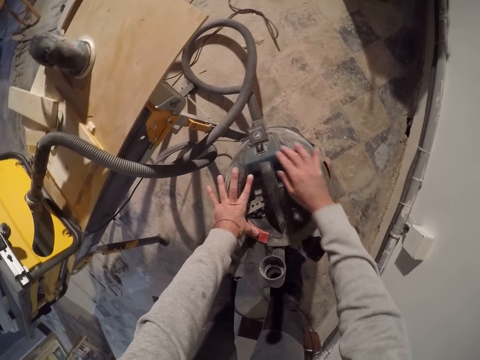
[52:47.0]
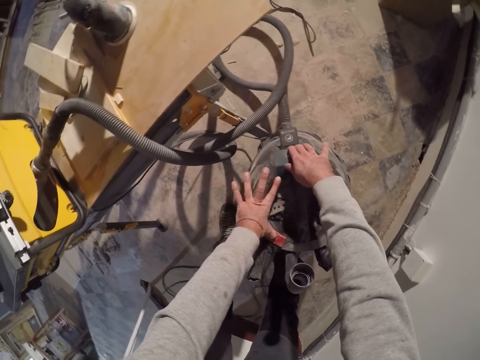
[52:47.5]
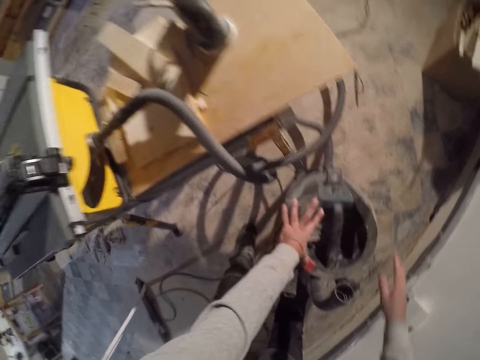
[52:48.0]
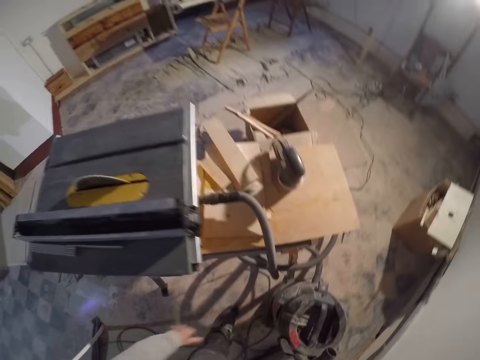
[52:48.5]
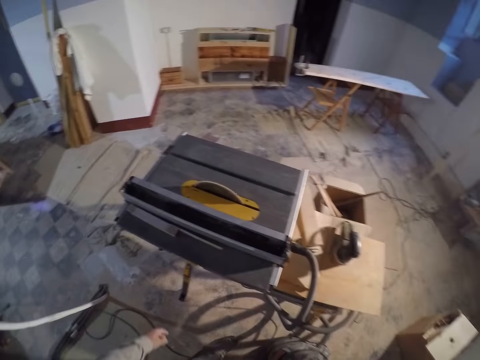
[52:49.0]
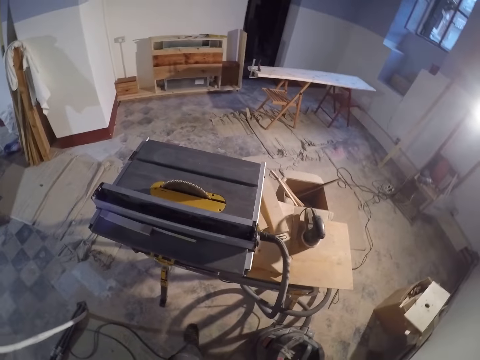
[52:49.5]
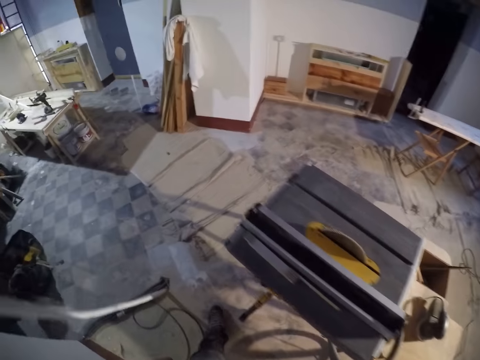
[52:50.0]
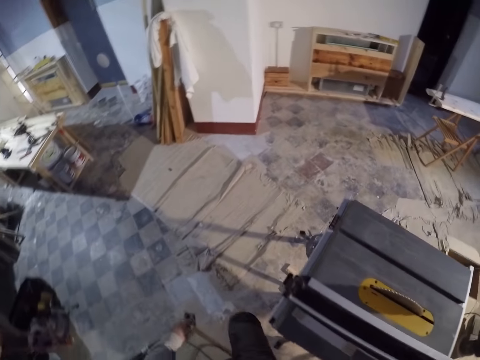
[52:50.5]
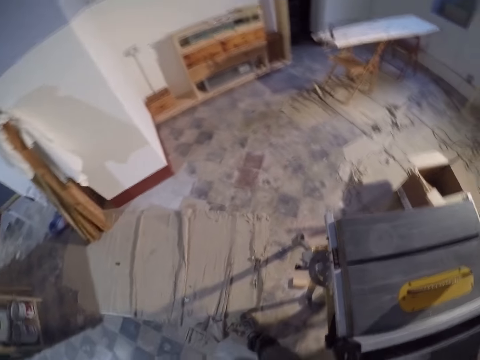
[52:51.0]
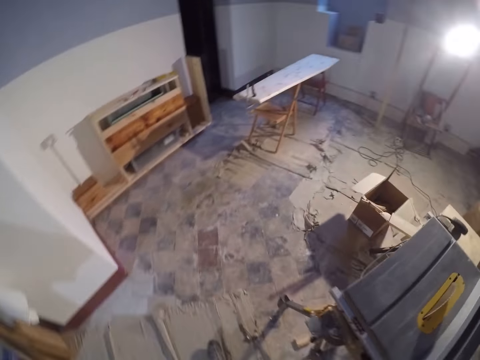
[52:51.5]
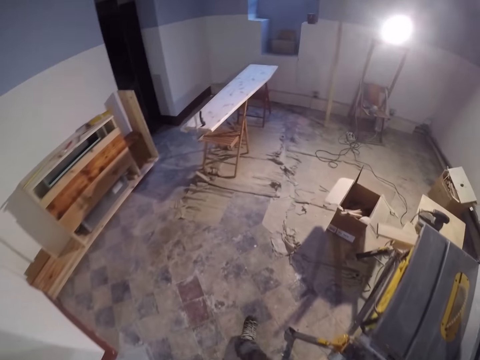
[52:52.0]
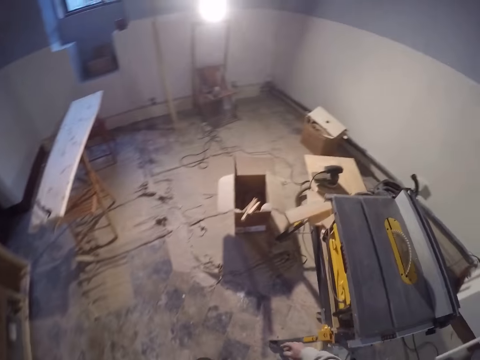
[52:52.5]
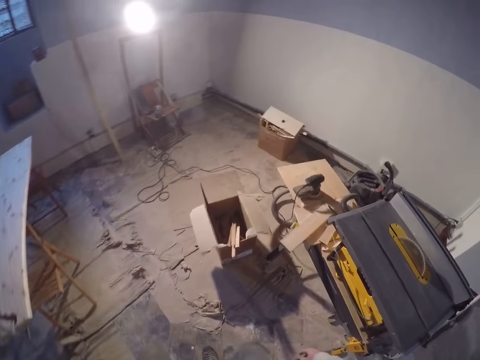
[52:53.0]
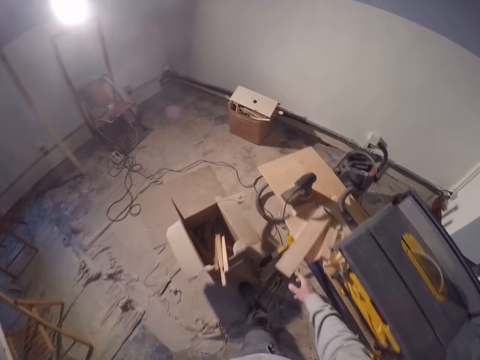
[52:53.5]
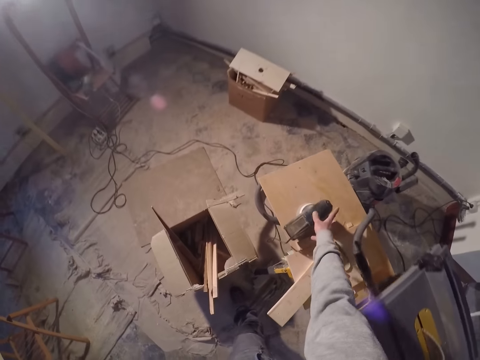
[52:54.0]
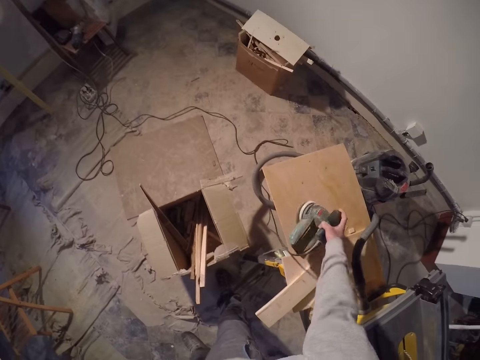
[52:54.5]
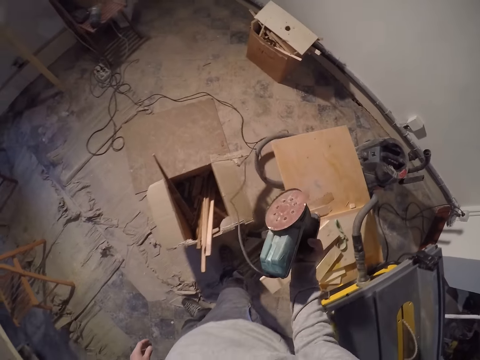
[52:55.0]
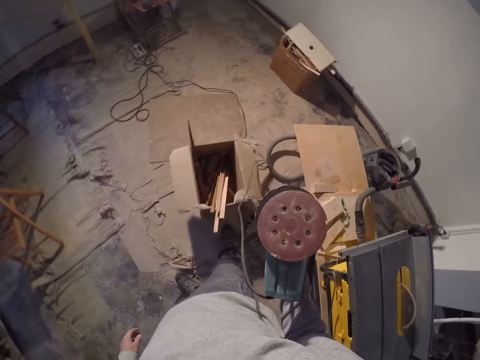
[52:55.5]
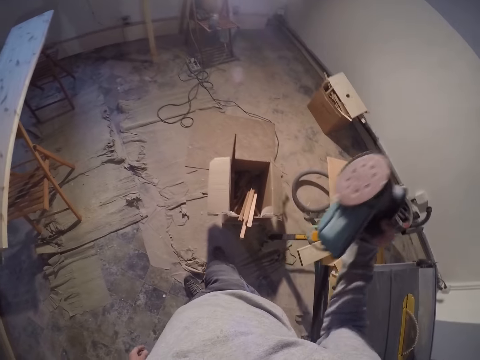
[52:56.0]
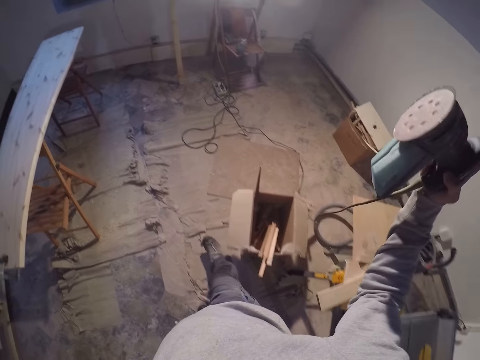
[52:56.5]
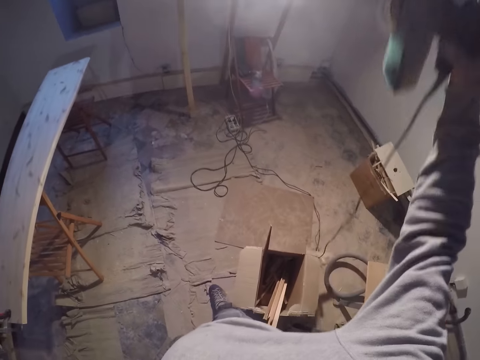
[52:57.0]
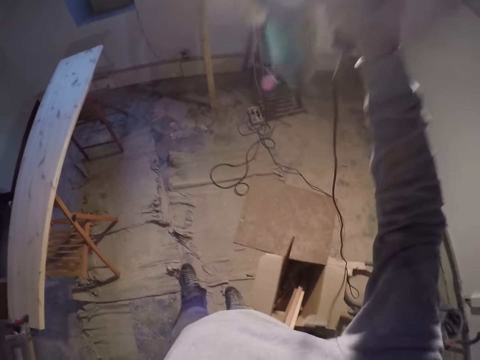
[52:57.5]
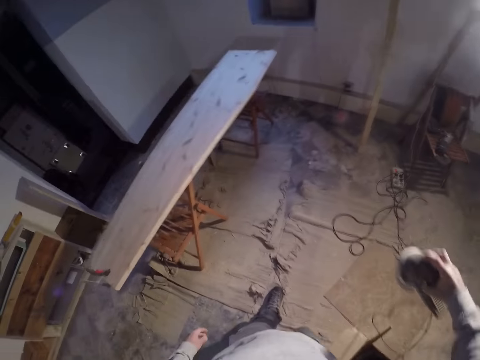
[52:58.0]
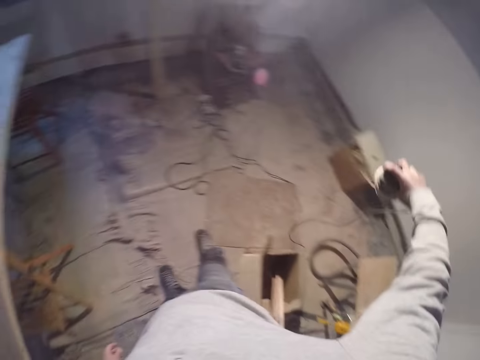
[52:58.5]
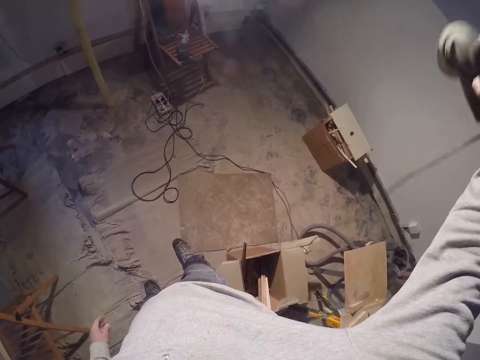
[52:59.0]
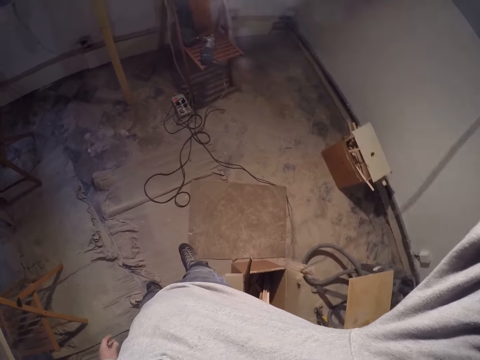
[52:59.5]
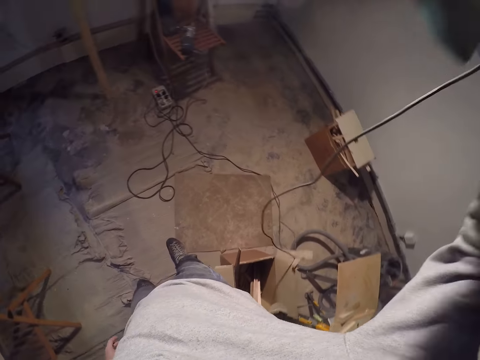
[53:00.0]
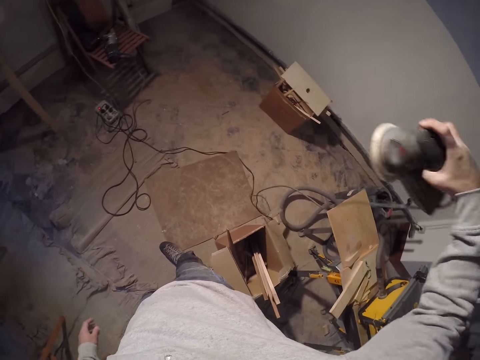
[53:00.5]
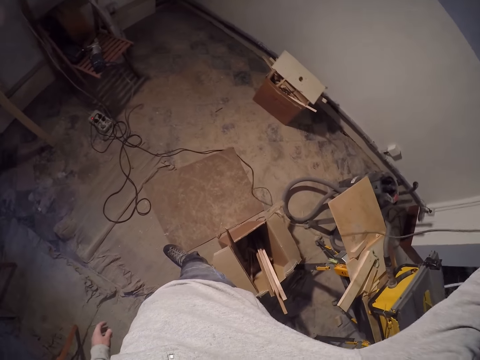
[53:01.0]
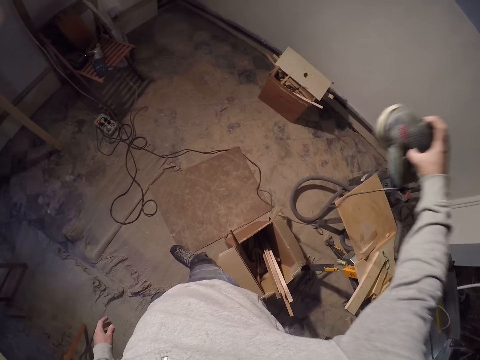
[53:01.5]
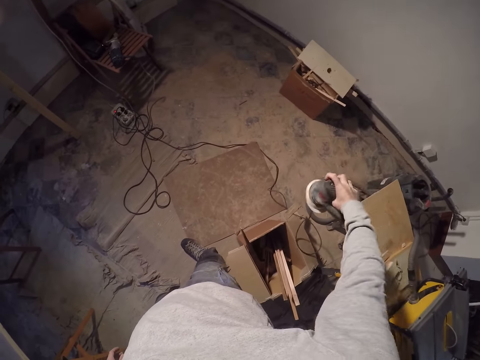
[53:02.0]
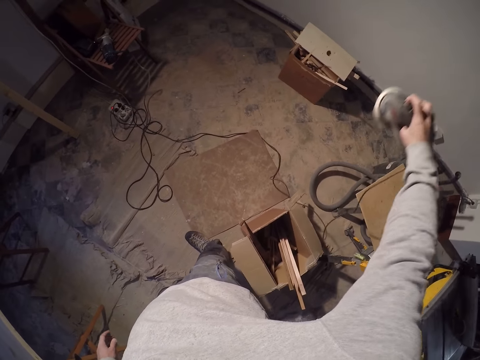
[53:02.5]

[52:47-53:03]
The camera wearer turns off the vacuum cleaner with his right hand. He walks around the house. He picks a wood sander from the jointer planner with his right hand. He walks around the house. He adjusts the cable.

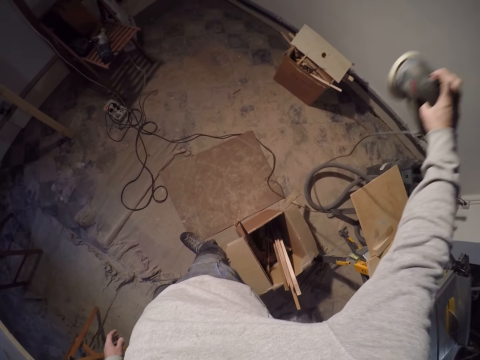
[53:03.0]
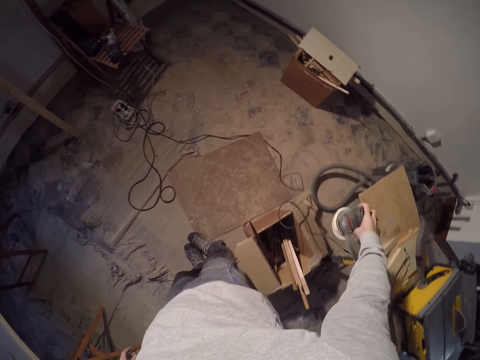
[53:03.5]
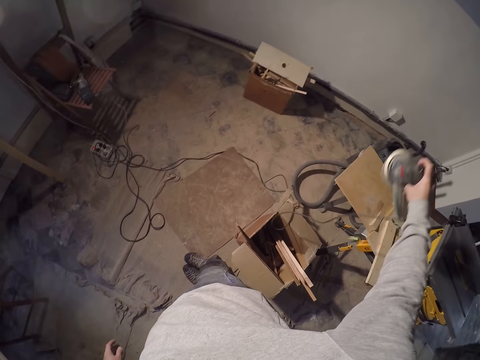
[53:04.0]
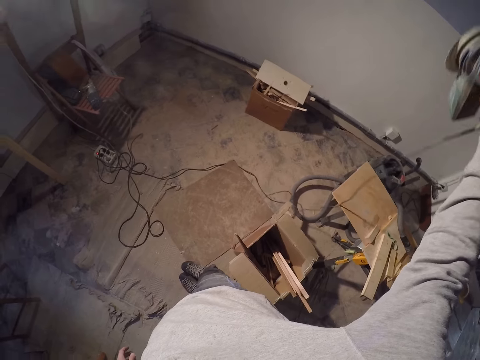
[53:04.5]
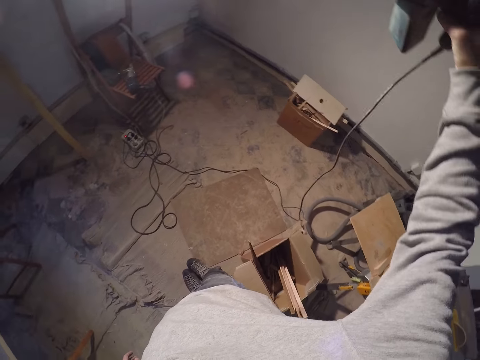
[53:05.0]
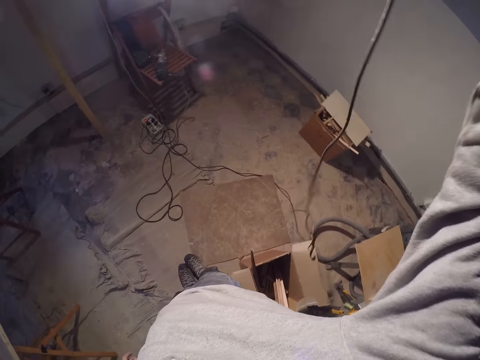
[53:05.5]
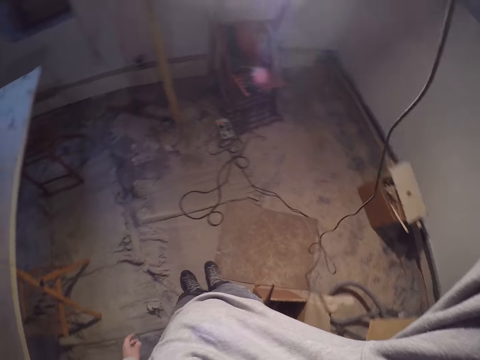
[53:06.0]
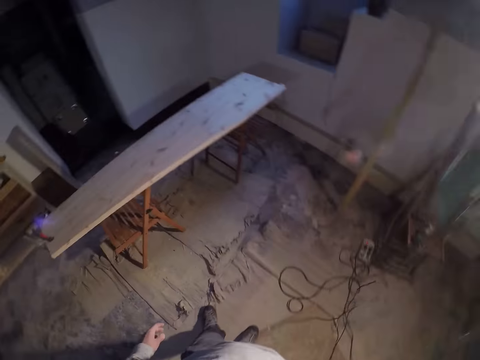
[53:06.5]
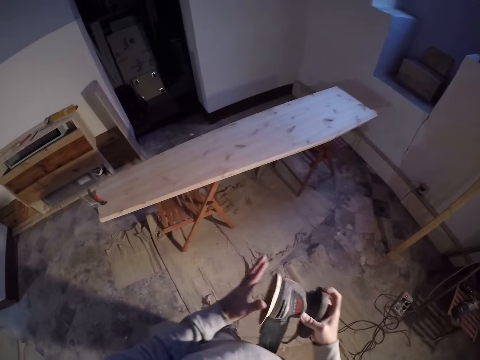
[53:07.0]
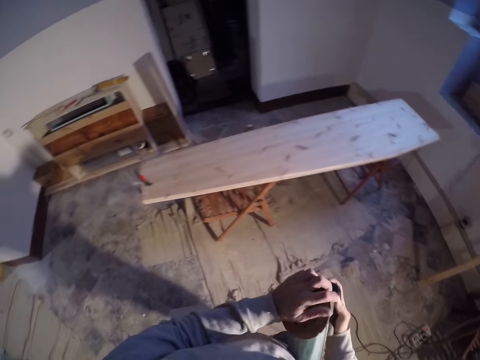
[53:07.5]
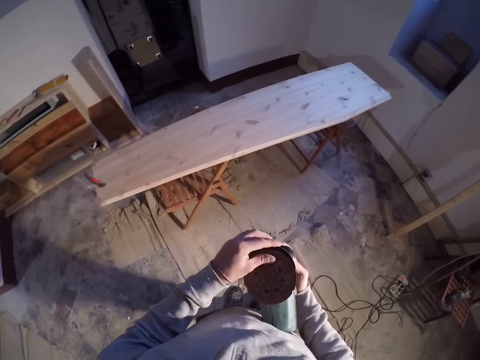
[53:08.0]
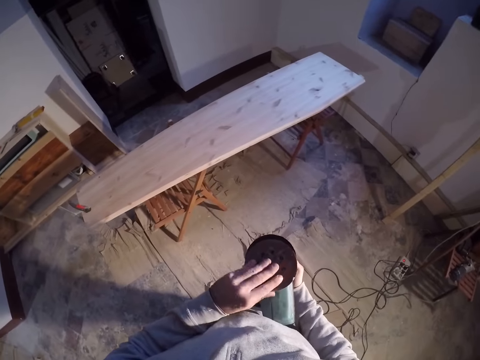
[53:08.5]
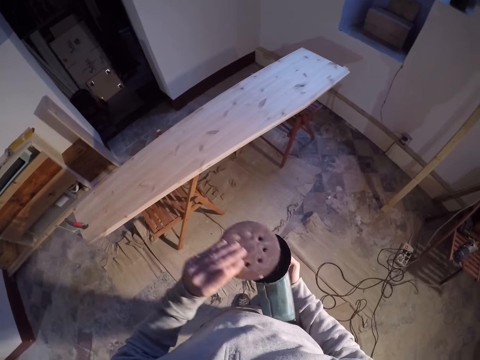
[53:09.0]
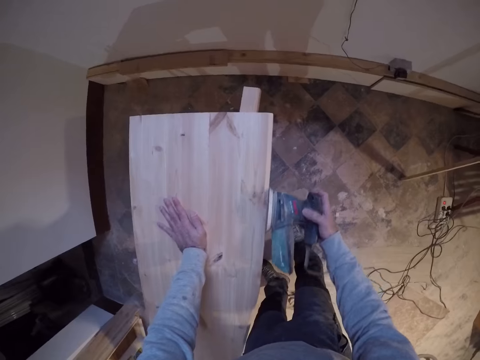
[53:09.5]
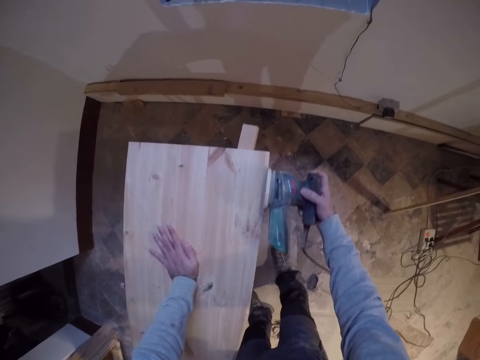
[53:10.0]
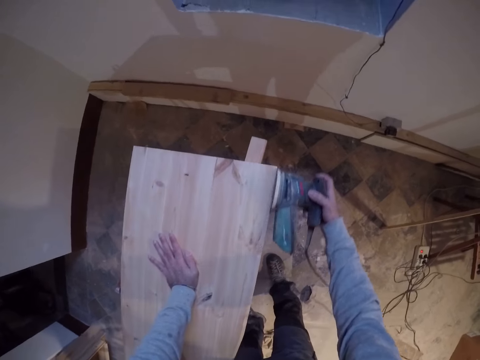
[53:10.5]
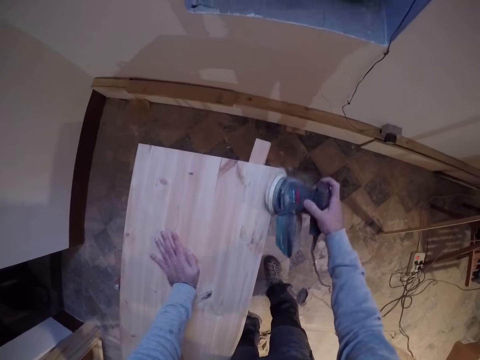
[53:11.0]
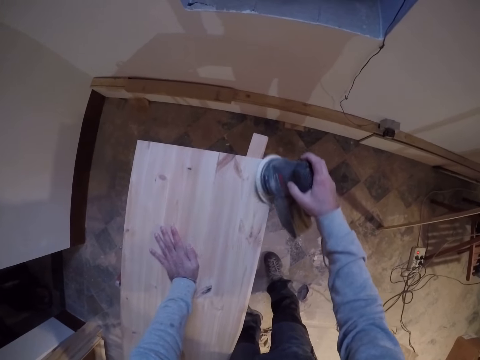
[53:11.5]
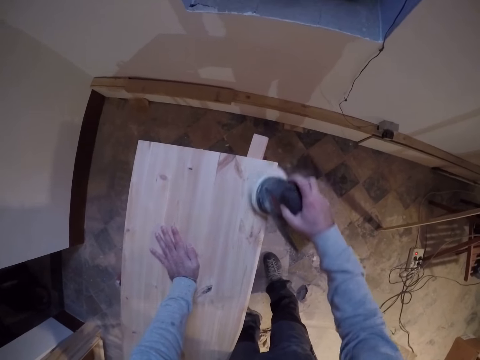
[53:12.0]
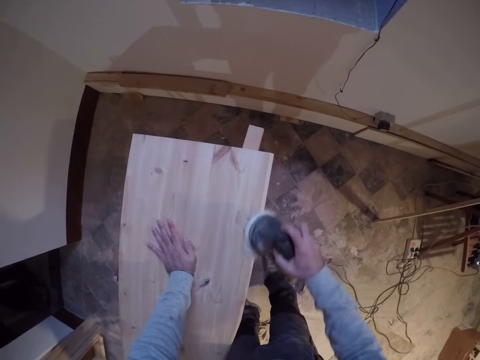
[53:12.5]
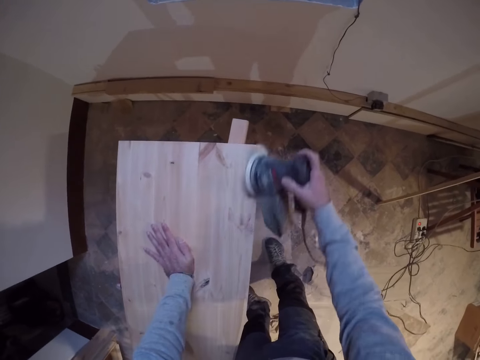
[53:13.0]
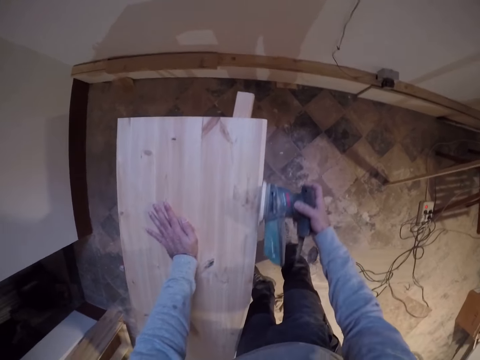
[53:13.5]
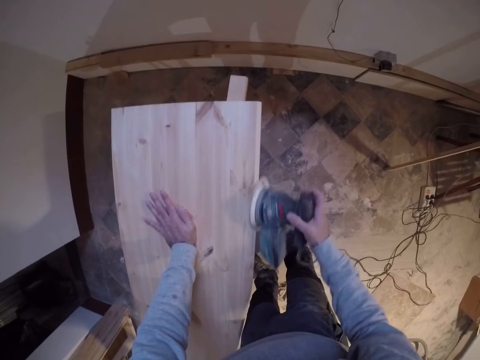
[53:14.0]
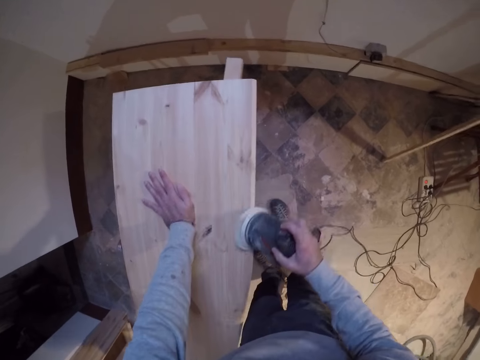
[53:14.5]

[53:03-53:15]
The camera wearer holds the wood sander in both hands. He removes the sander discs from the wood sander in his right hand with his left hand. He opens the cover of the machine. He places the sander discs on the wood sander in his right hand with his left hand. He tilts the cover of the machine. He smoothens a wooden surface with the wood sander in his right hand.
